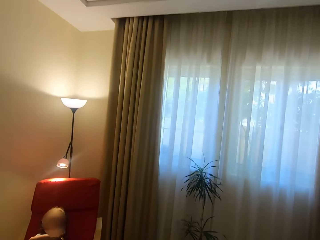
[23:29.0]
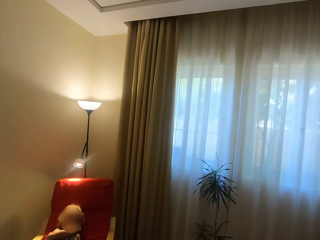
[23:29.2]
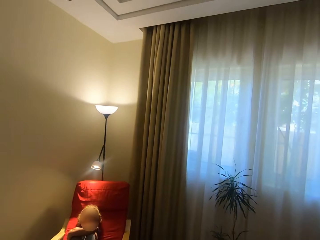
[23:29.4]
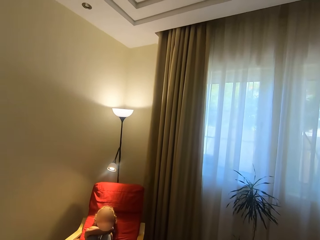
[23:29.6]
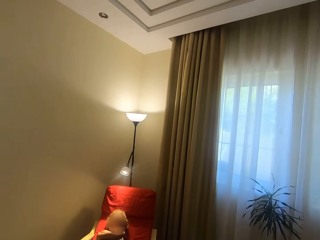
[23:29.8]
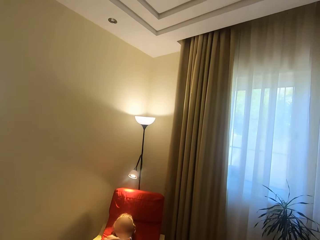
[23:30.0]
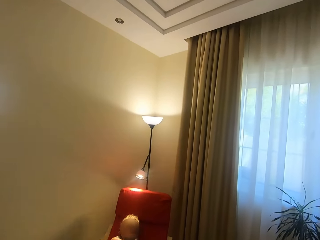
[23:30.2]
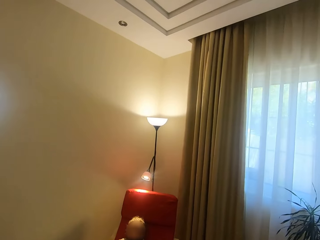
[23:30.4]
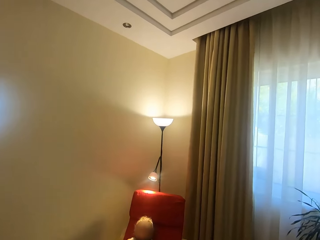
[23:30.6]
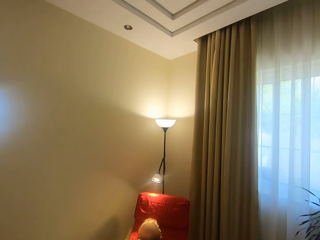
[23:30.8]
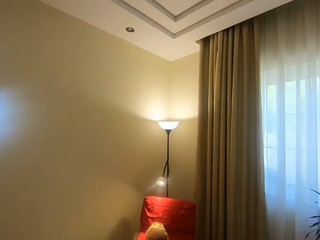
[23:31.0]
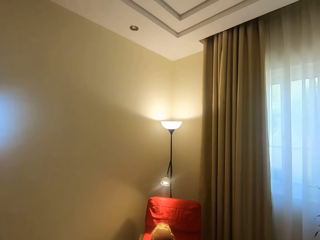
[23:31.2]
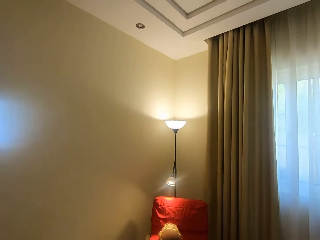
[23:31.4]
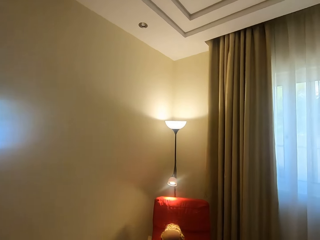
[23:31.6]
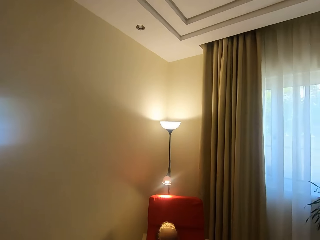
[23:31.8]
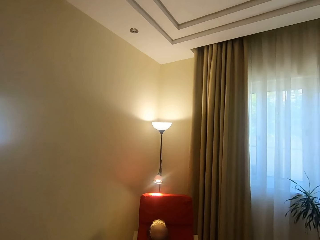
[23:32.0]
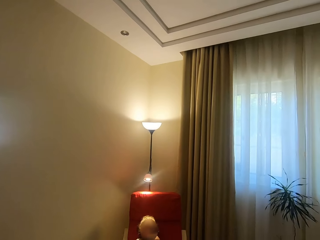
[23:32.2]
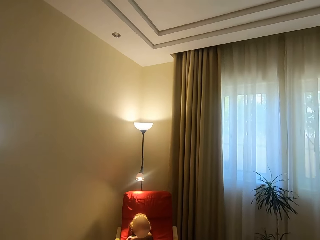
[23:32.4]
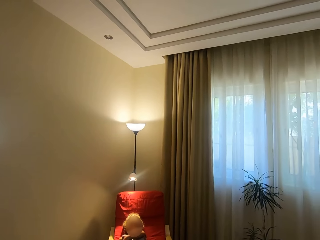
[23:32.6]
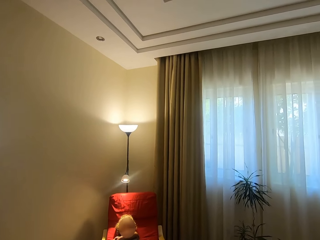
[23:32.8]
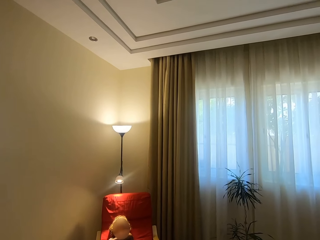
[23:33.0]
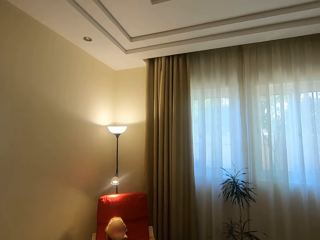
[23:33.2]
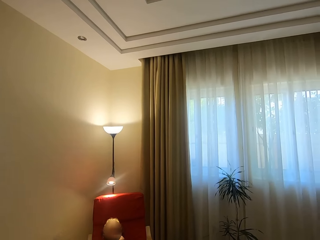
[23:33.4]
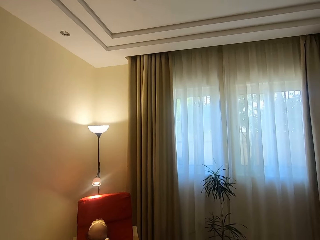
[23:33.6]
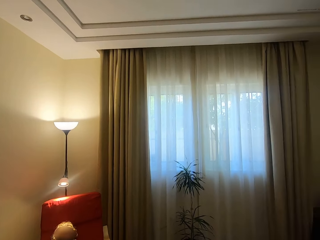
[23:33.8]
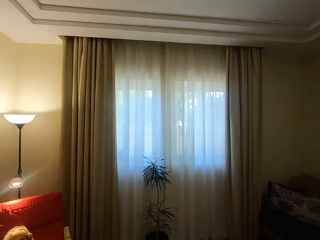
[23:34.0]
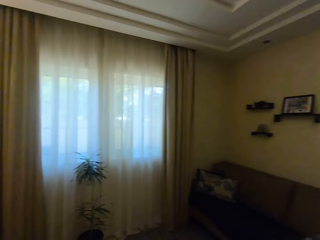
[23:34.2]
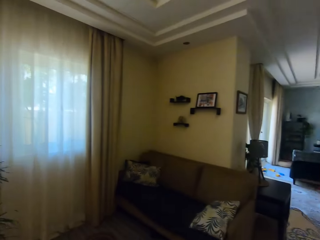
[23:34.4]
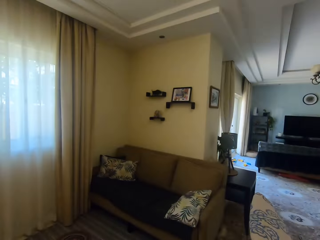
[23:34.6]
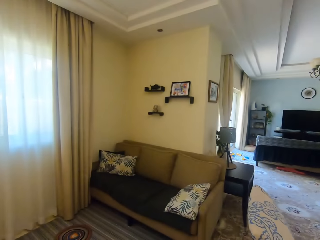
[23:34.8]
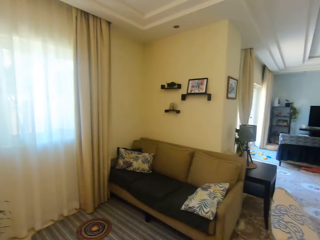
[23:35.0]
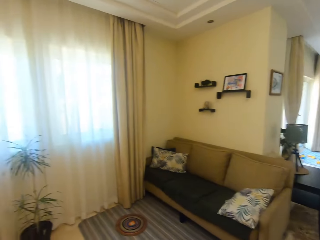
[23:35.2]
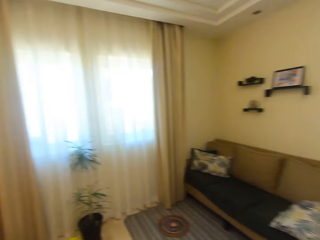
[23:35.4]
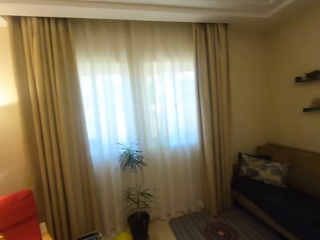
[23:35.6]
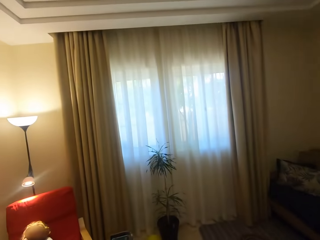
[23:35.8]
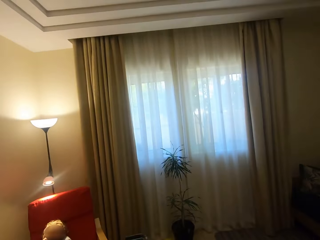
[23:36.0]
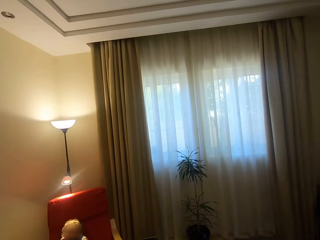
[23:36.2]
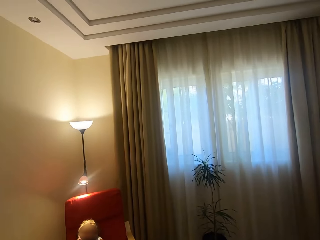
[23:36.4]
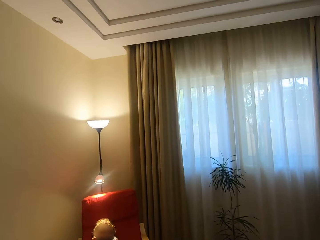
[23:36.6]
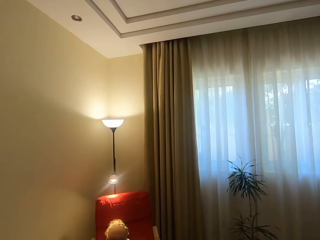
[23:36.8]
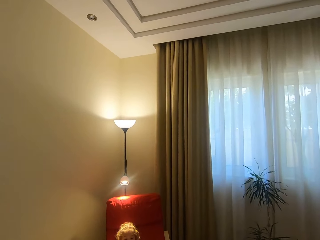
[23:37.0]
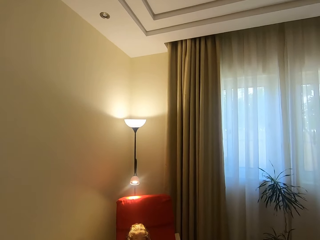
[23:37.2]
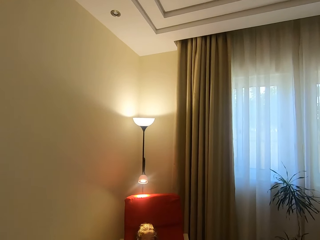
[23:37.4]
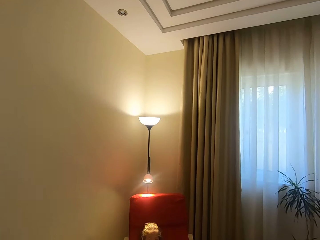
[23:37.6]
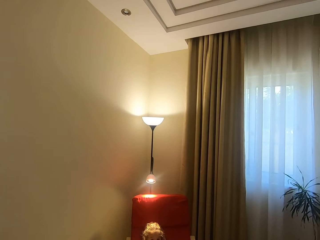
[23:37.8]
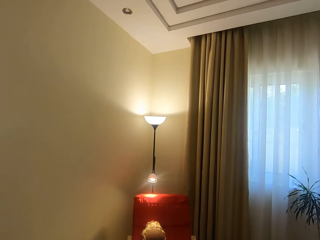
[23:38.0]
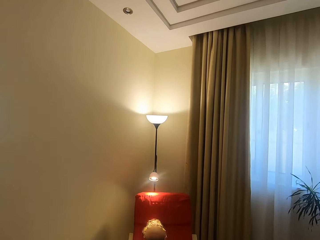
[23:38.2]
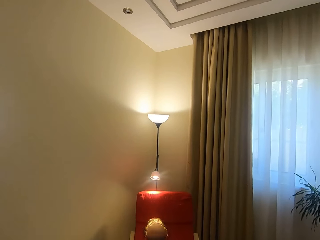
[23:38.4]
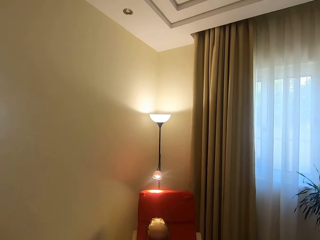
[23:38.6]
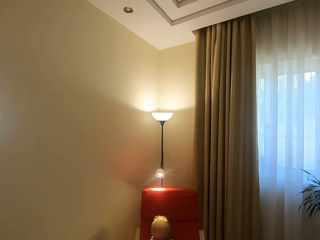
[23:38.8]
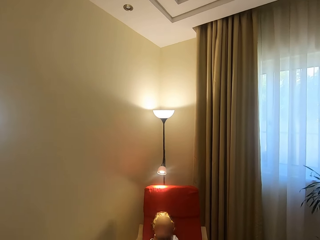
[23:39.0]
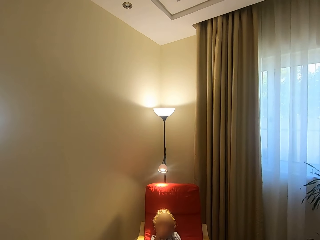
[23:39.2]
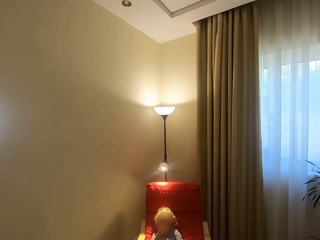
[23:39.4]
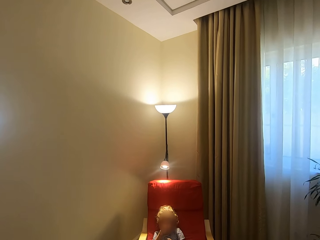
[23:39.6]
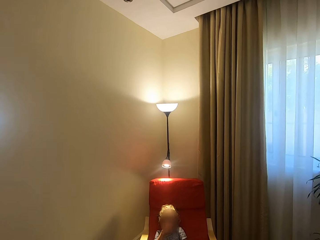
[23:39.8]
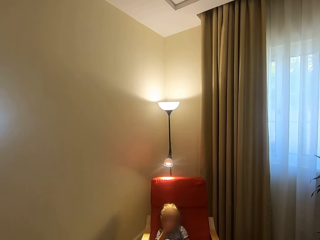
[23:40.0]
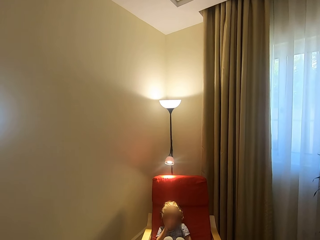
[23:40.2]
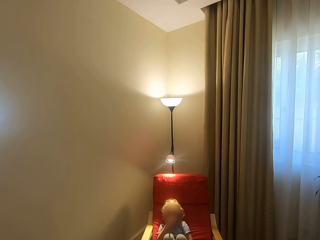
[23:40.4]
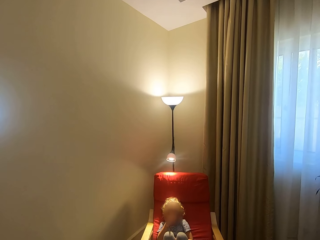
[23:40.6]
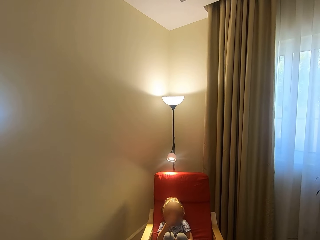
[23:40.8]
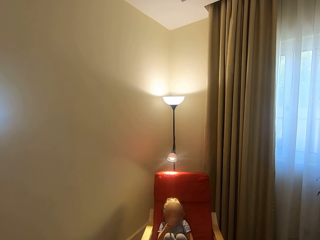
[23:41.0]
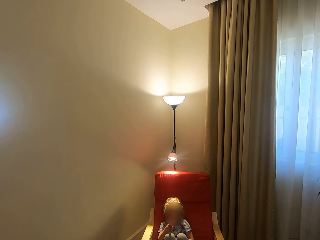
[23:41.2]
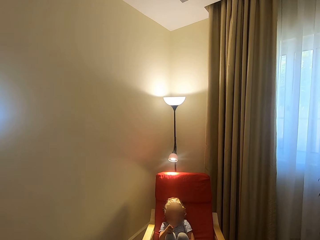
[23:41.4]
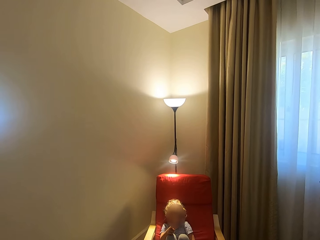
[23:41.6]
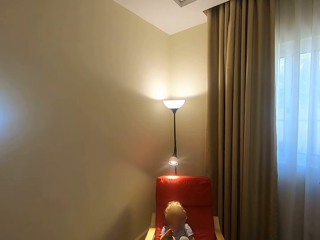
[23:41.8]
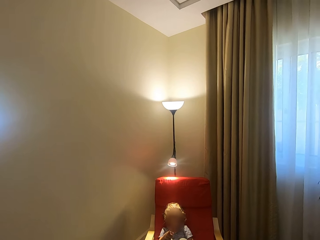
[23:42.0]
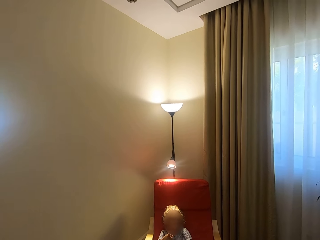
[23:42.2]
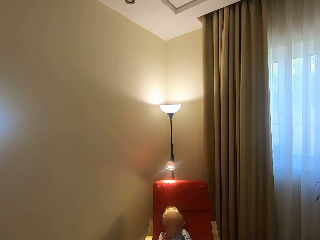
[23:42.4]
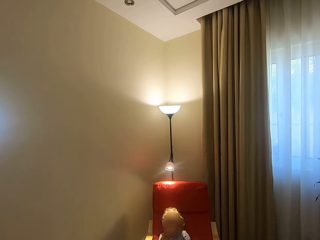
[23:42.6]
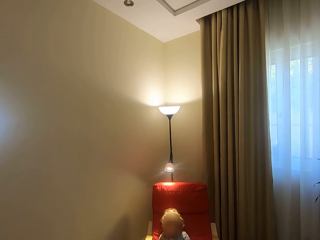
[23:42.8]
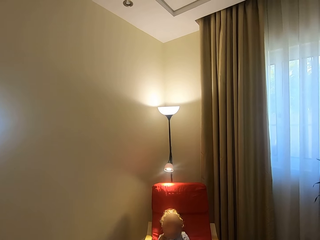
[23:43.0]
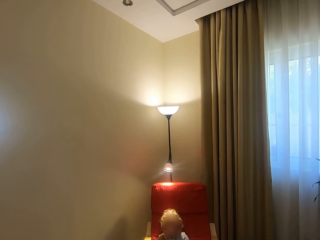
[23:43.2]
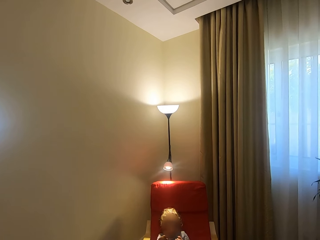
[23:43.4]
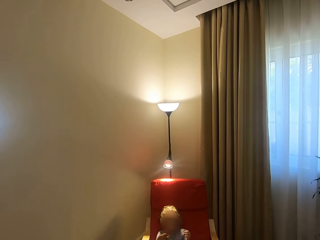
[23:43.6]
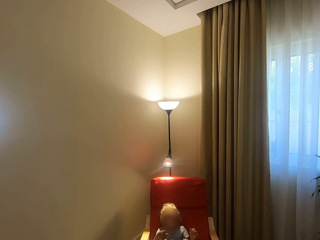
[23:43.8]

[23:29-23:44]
The camera wearer turns around. The girl sits on the chair. The camera wearer looks around. The girl uses gestures.

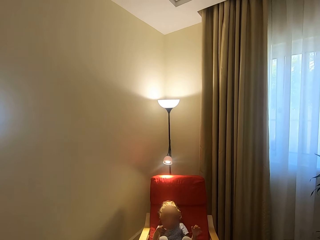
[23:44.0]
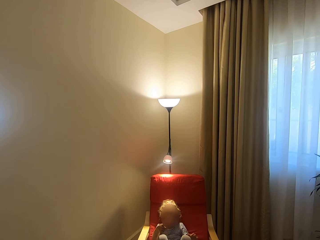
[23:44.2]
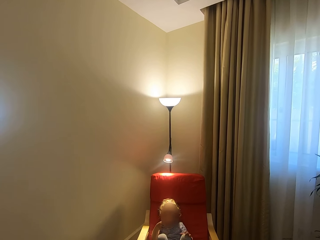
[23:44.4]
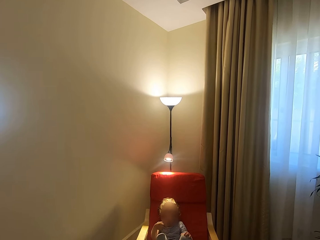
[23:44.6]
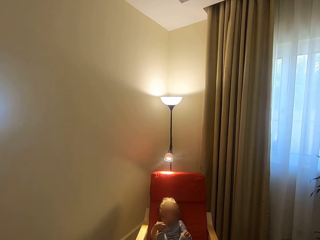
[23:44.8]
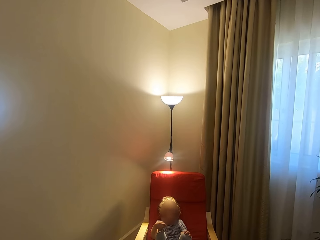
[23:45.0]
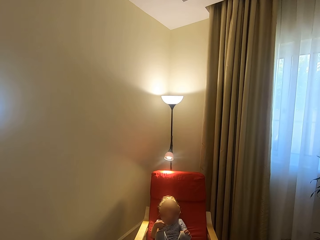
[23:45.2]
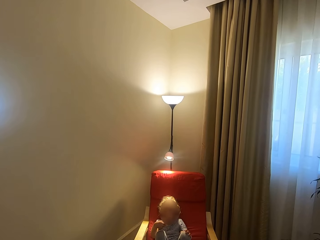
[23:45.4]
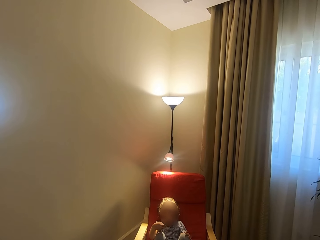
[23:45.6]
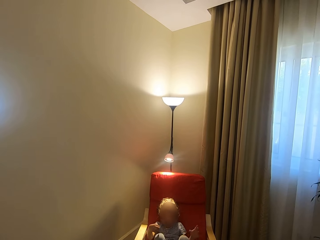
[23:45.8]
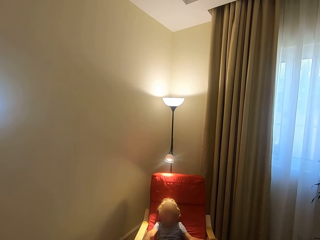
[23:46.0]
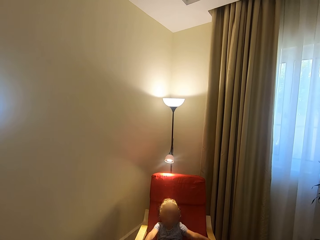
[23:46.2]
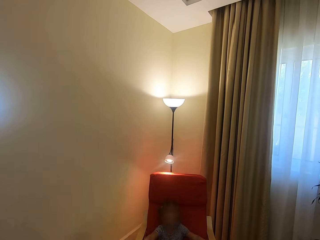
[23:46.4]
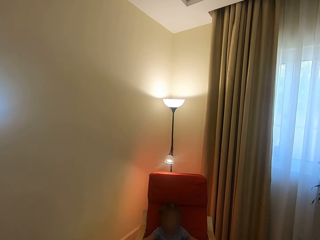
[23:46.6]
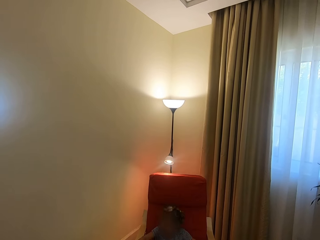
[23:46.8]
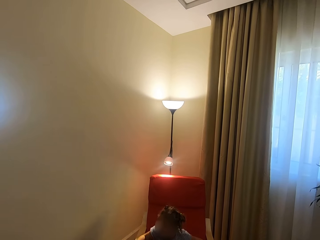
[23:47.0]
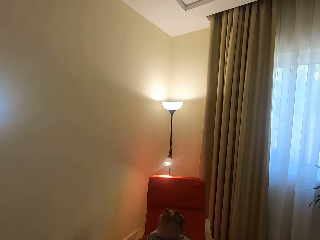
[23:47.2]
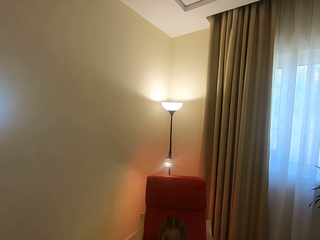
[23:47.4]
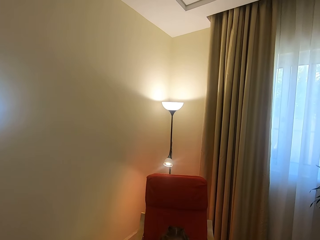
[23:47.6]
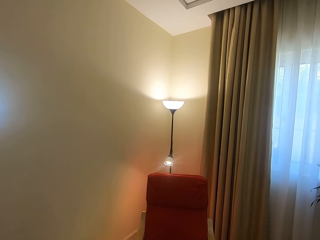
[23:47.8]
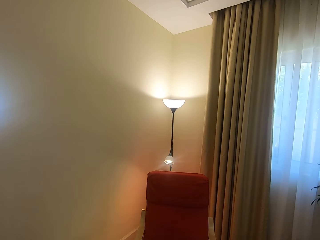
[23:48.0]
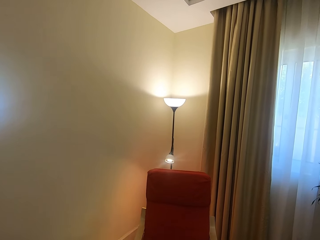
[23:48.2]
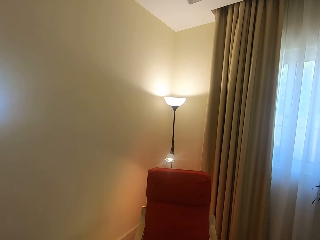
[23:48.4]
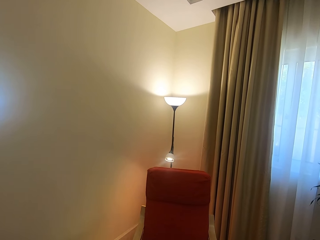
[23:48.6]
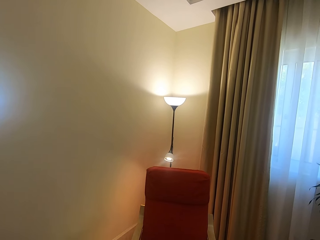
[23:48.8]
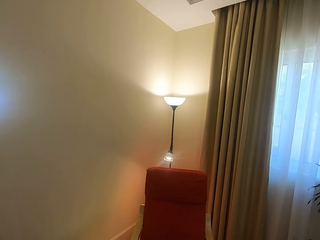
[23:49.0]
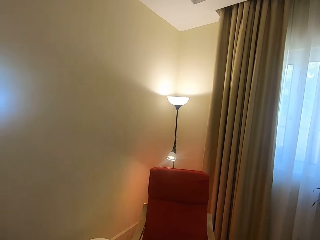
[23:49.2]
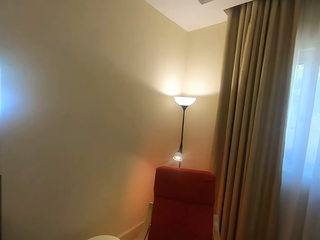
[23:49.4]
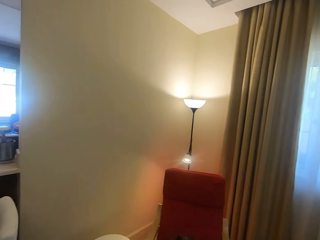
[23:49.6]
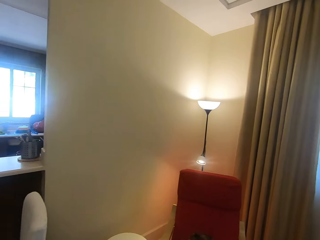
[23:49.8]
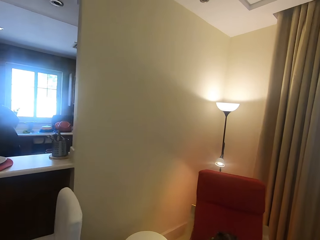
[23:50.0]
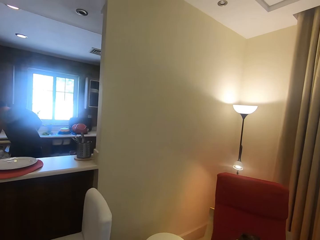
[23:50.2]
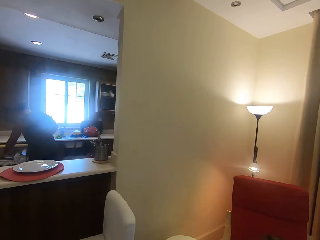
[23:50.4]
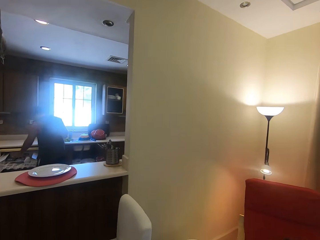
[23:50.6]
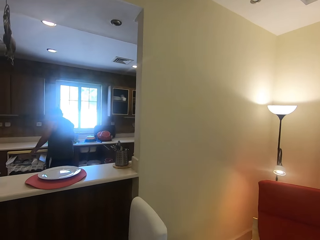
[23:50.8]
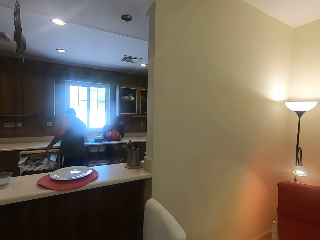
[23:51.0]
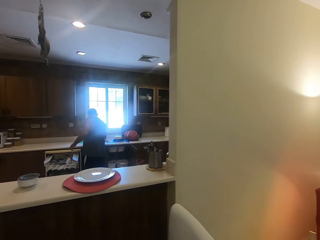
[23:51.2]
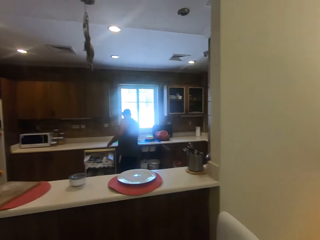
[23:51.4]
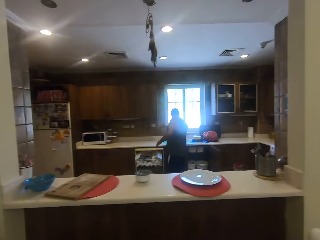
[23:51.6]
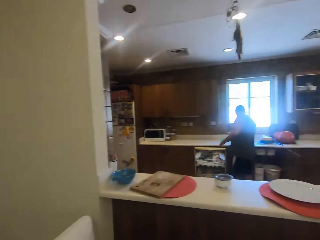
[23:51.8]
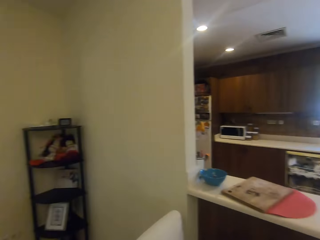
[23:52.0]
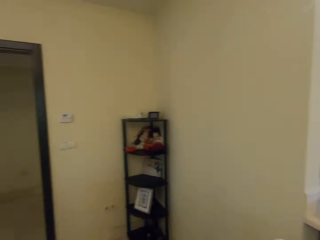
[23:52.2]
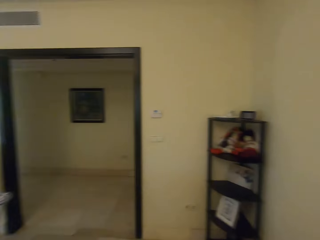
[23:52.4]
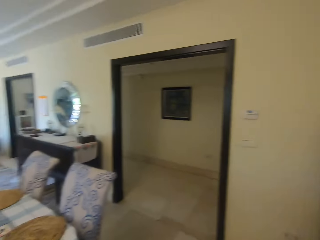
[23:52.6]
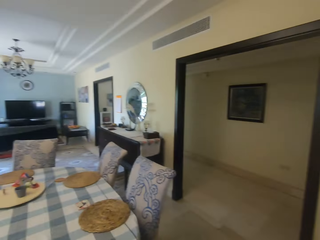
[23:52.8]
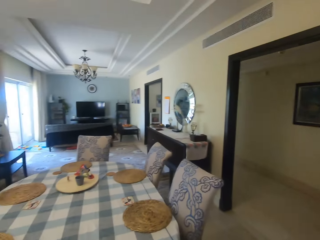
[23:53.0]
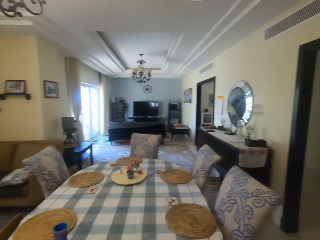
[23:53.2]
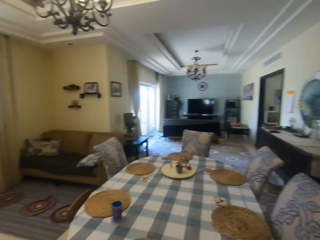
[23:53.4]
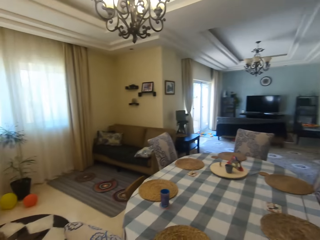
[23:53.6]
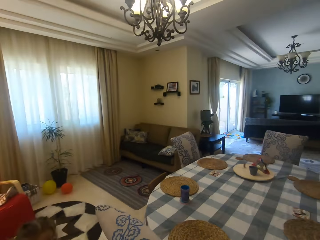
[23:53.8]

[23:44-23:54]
The girl moves forward. The camera wearer turns around. The girl sits on the chair. The man moves his hand from the dish washer. The camera wearer converses with the child.
